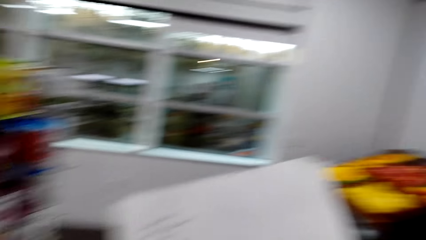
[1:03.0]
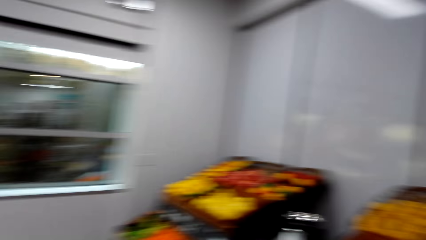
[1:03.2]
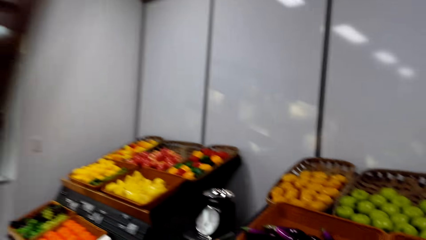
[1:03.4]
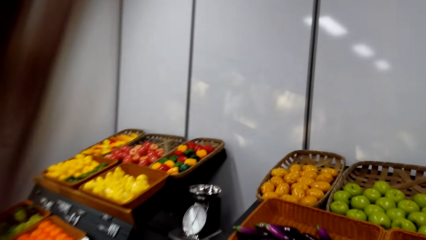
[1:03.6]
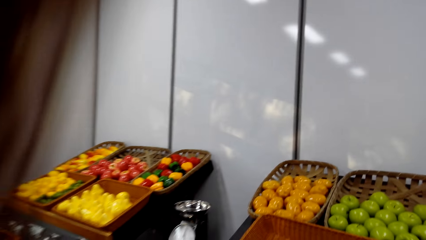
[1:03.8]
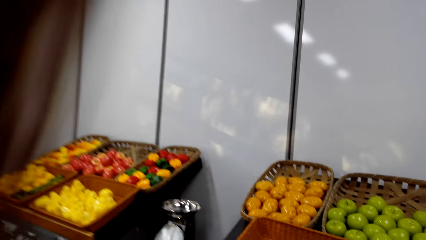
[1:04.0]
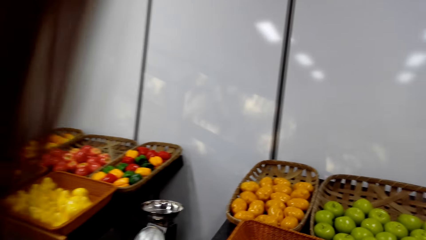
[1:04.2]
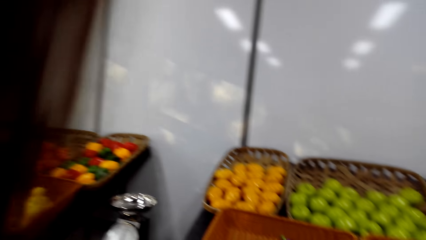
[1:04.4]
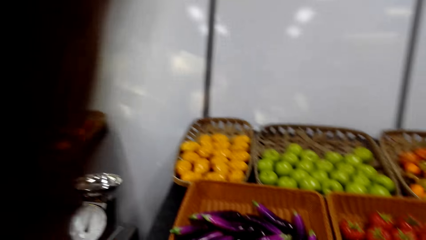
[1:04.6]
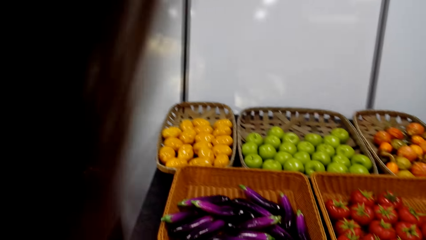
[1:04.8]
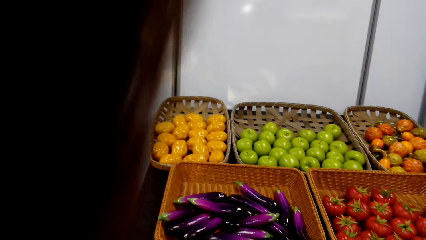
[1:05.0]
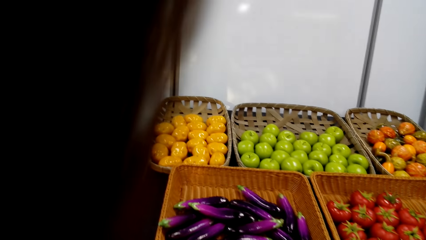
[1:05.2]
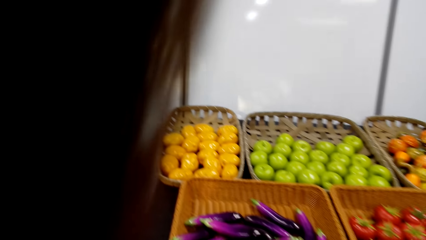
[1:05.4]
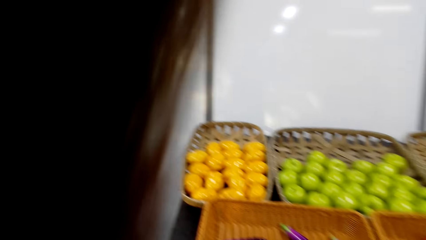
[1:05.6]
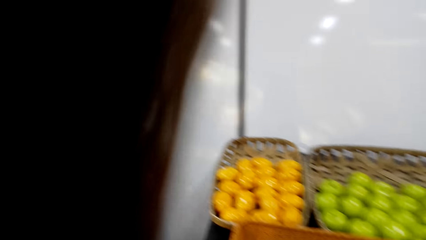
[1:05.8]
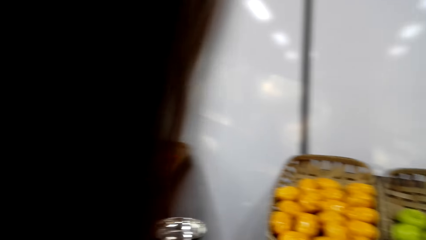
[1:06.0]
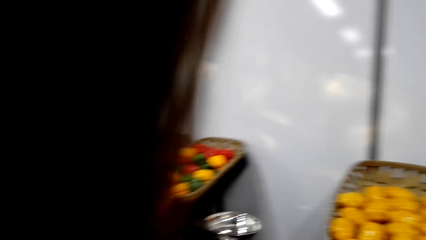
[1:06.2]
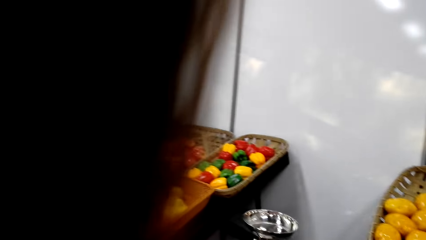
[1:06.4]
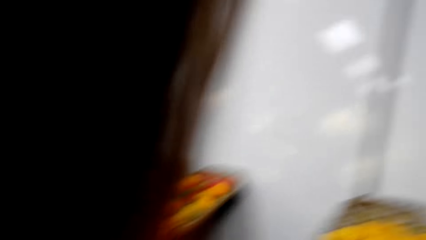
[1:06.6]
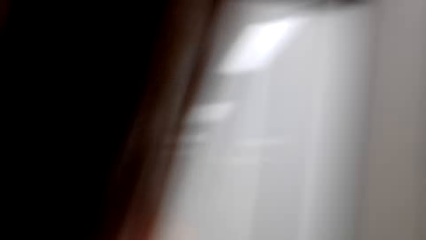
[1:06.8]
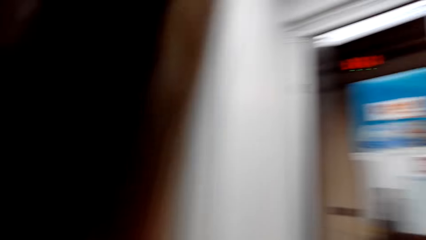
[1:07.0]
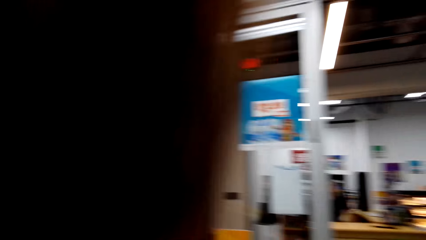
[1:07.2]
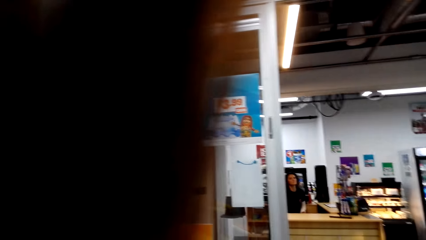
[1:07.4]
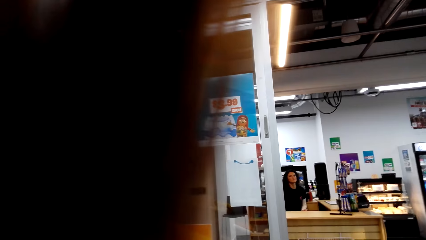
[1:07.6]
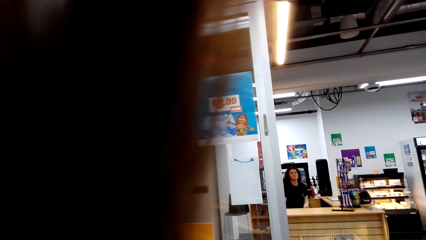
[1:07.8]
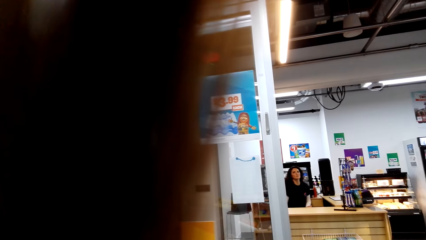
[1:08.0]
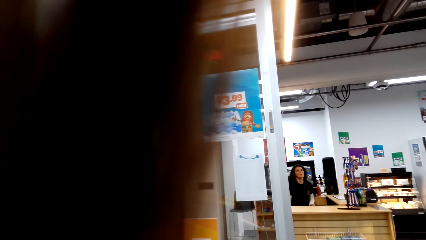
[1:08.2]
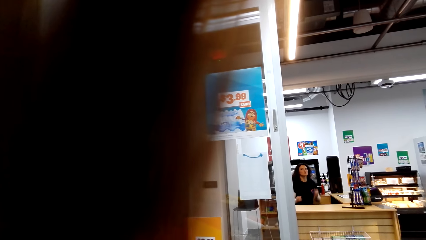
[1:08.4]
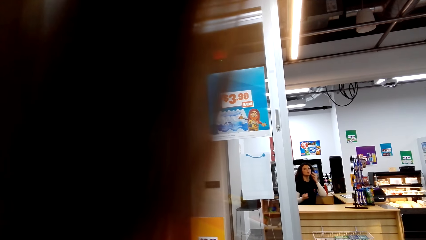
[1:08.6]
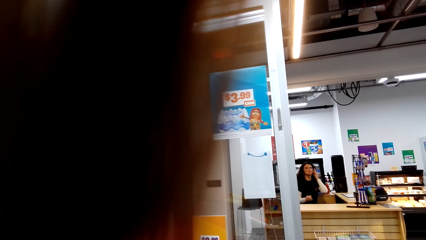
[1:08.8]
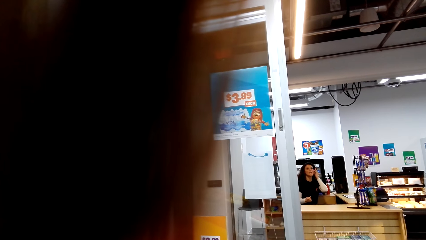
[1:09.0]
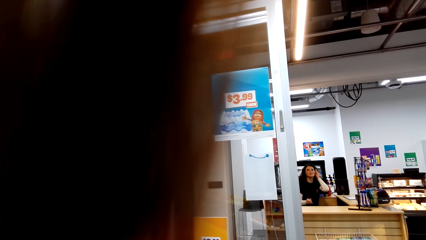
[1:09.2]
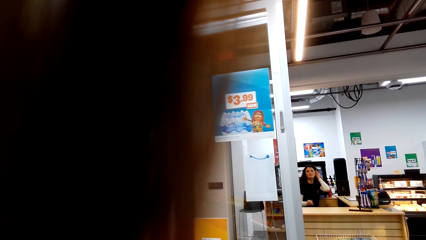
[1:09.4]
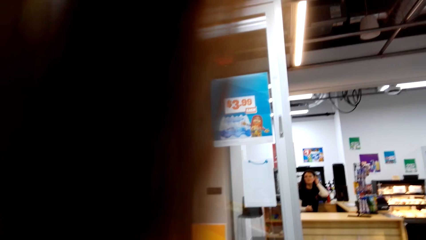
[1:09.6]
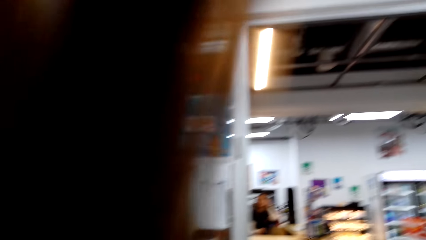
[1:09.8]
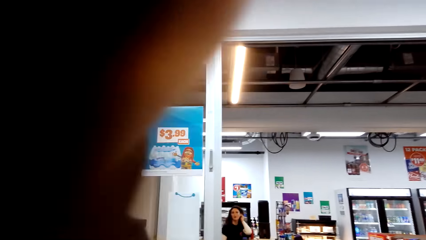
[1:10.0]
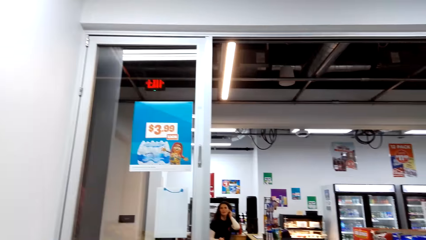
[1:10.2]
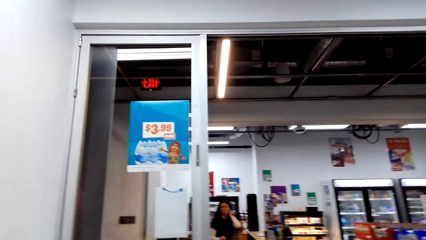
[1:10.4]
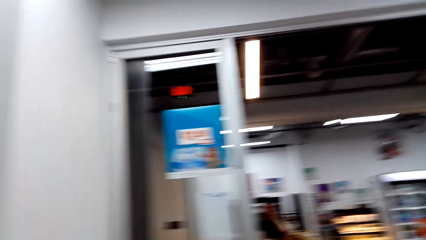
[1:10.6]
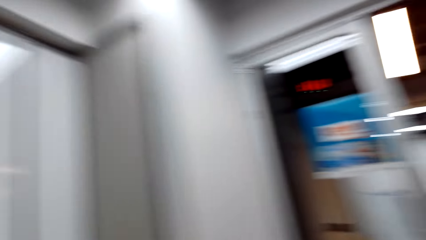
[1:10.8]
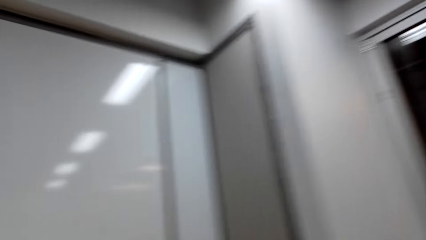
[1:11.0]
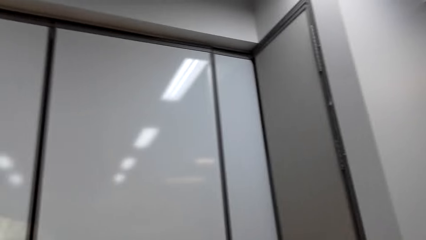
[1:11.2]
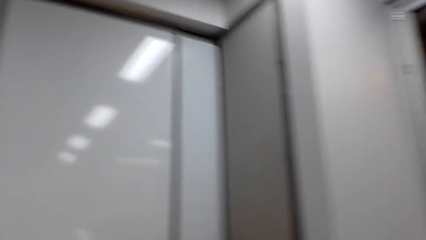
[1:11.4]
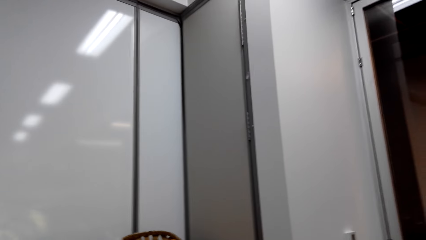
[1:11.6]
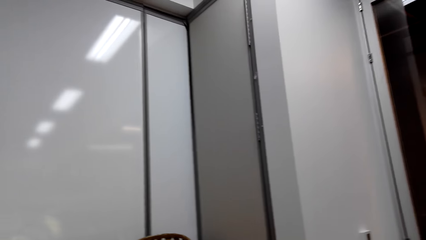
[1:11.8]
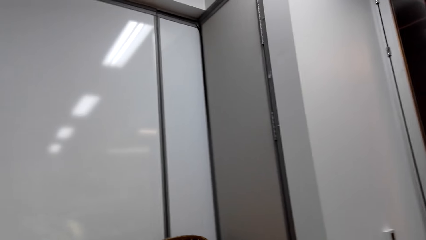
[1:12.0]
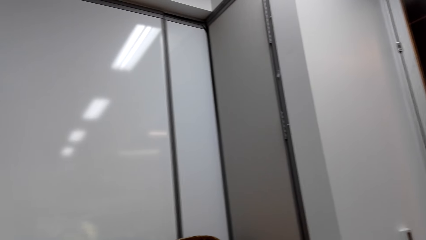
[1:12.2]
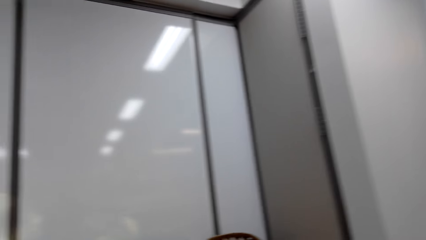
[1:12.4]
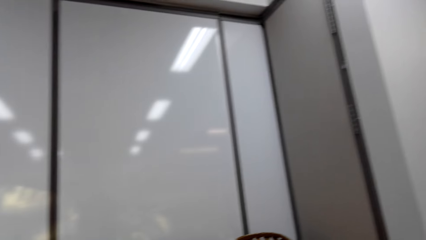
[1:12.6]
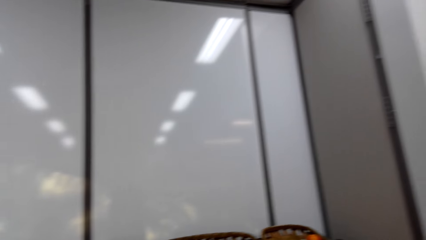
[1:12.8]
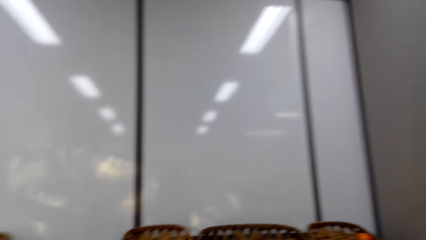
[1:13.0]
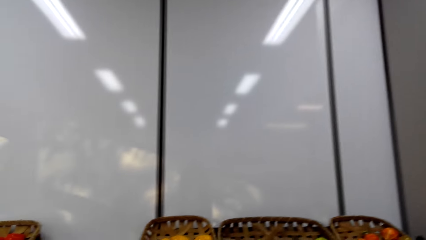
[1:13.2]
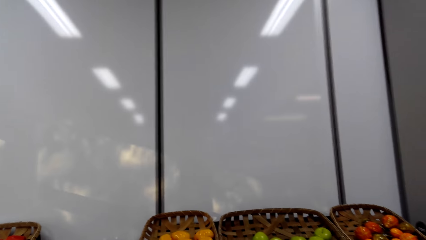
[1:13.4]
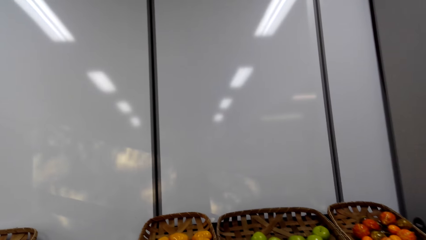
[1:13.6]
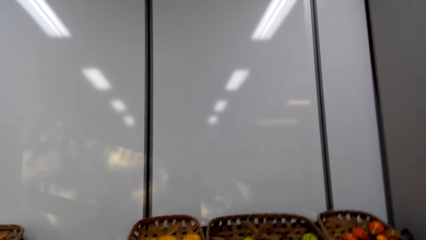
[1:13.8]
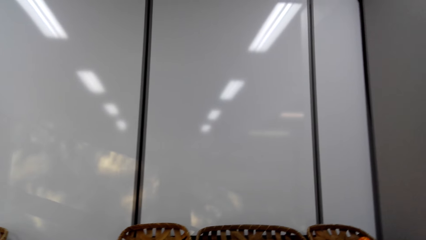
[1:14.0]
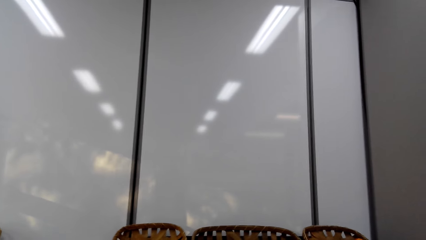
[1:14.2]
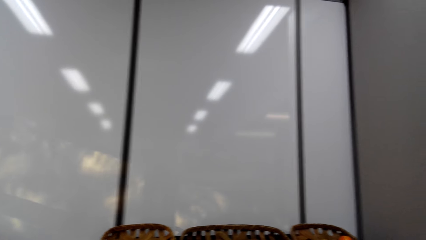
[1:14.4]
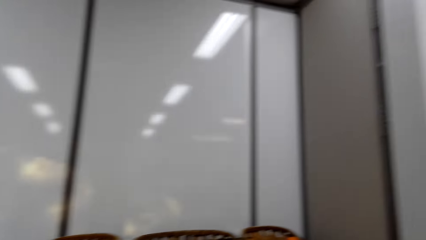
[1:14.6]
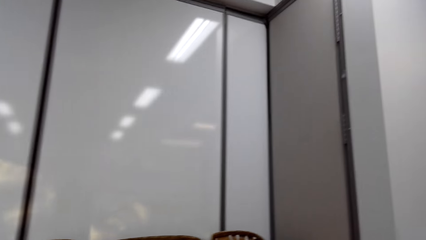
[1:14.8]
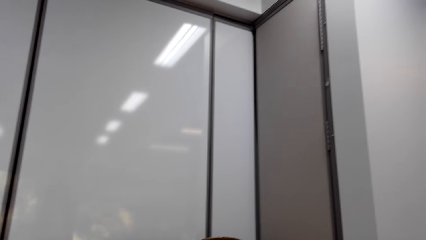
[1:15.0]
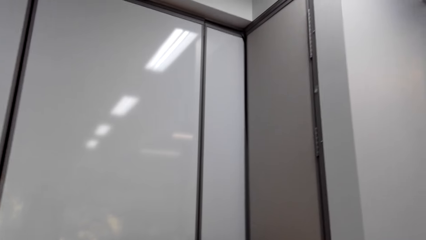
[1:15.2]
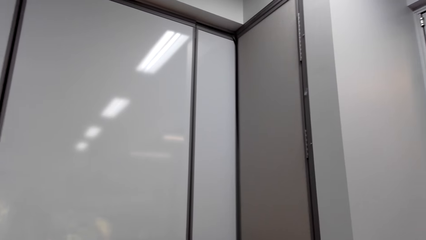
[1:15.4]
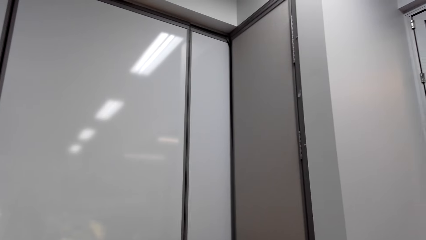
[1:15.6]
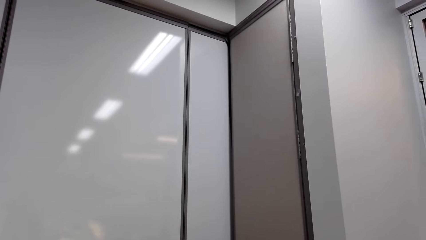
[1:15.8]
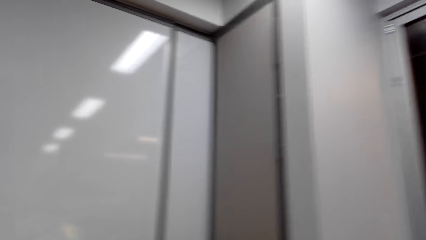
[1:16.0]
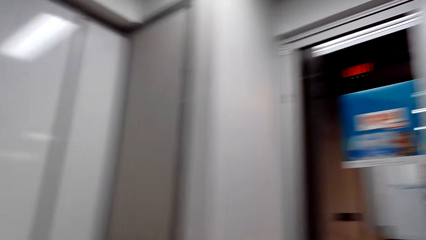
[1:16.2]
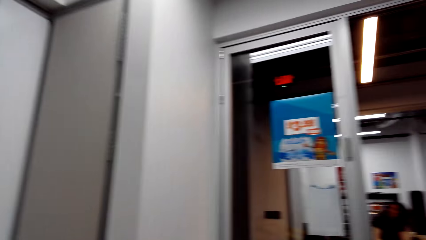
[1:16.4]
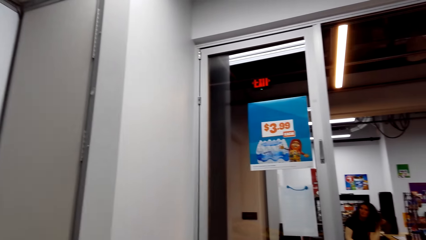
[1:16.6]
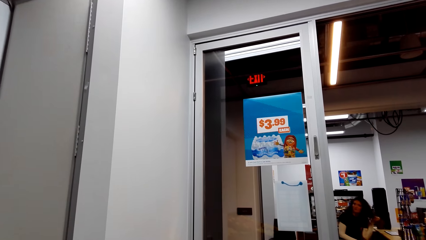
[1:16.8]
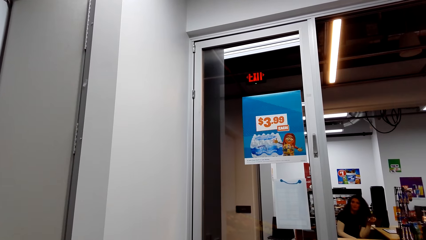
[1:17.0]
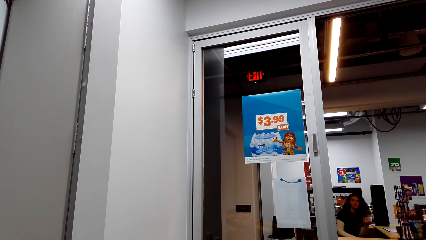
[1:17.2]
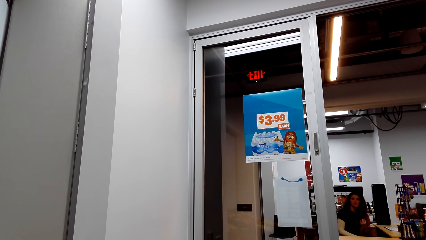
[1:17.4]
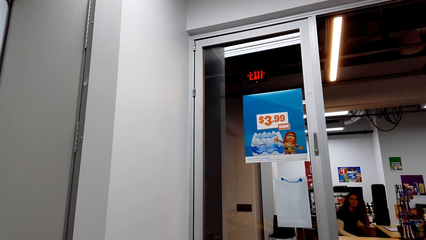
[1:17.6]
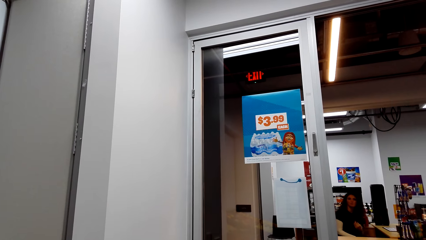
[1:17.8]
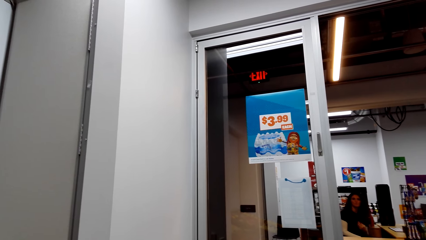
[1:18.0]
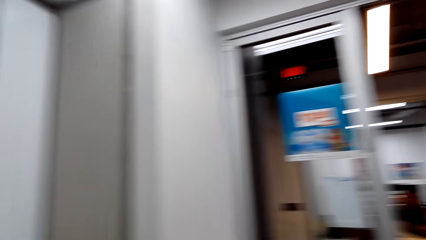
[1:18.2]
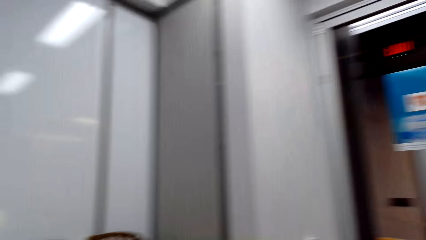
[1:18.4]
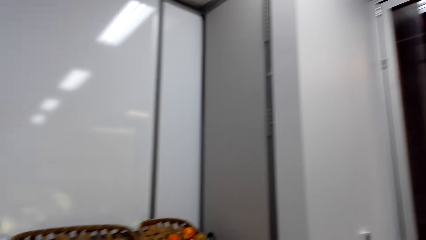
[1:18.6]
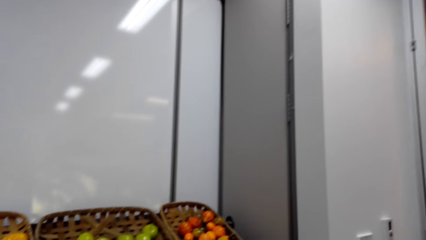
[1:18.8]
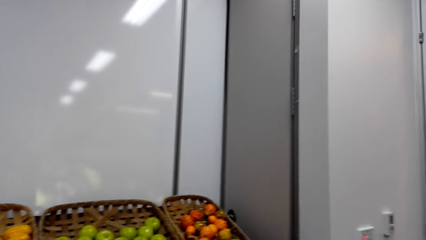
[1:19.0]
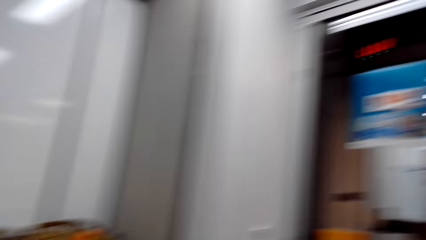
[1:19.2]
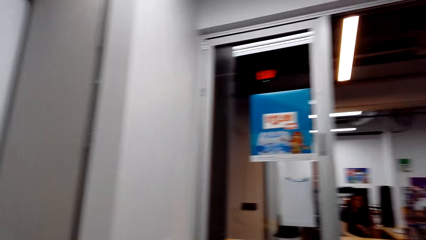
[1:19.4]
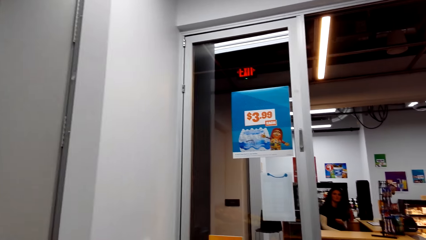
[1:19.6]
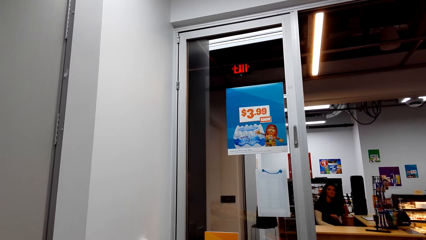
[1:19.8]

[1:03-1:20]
The camera wearer looks at the fruits & vegetables compartment. They dialogue with a lady. The lady pulls back her hair. The lady sits on the chair.
